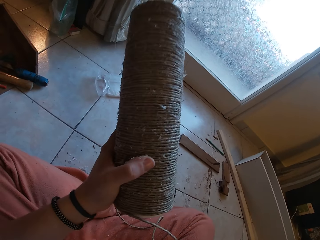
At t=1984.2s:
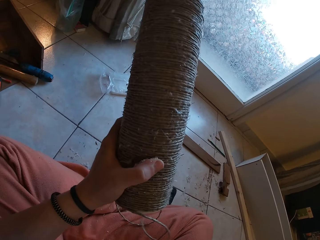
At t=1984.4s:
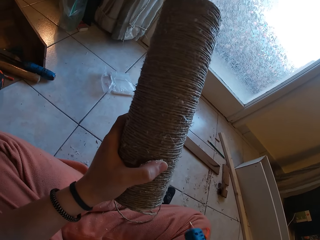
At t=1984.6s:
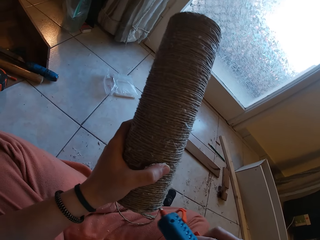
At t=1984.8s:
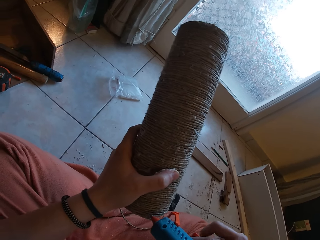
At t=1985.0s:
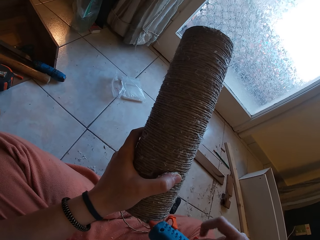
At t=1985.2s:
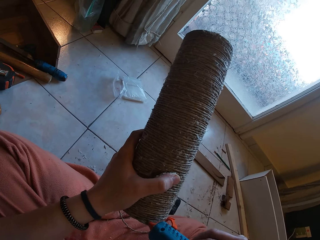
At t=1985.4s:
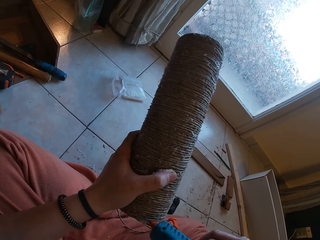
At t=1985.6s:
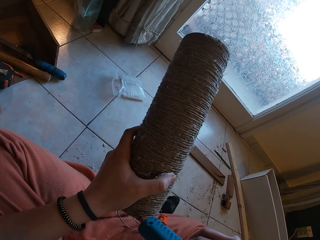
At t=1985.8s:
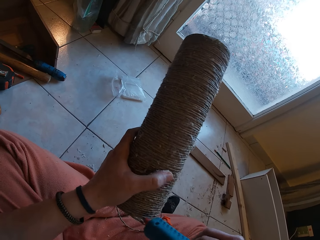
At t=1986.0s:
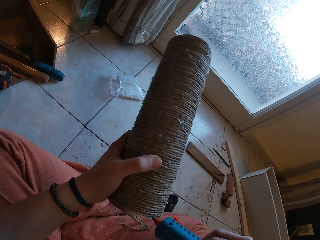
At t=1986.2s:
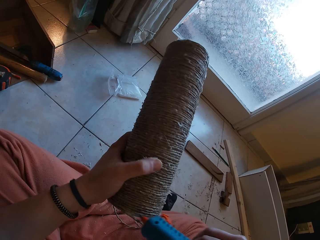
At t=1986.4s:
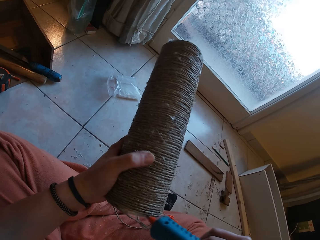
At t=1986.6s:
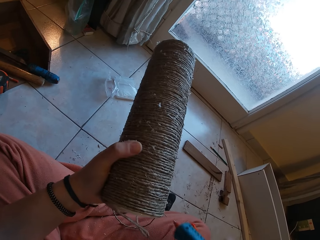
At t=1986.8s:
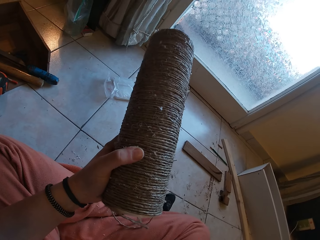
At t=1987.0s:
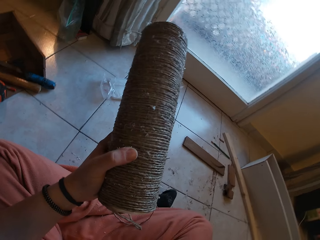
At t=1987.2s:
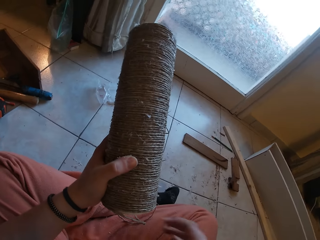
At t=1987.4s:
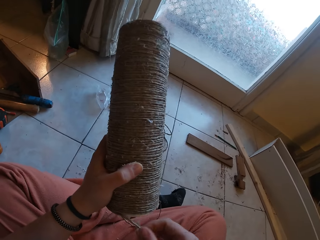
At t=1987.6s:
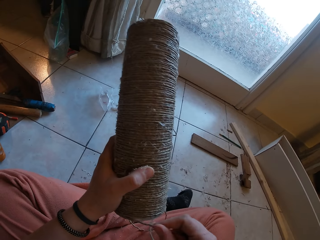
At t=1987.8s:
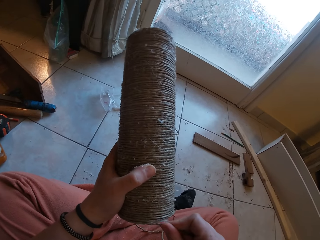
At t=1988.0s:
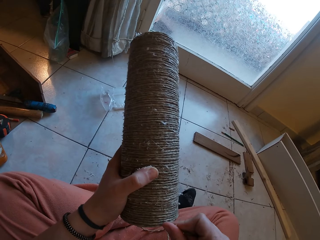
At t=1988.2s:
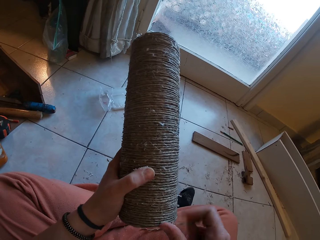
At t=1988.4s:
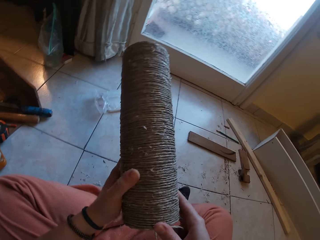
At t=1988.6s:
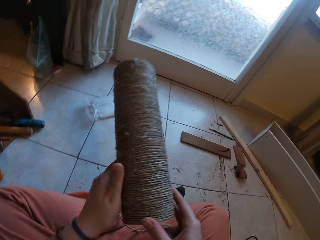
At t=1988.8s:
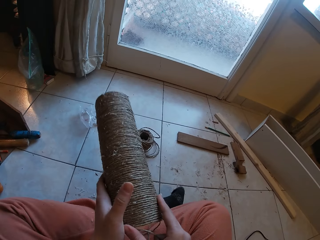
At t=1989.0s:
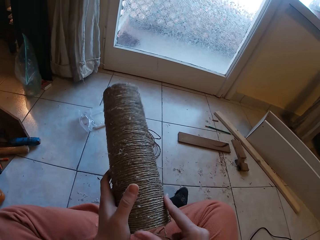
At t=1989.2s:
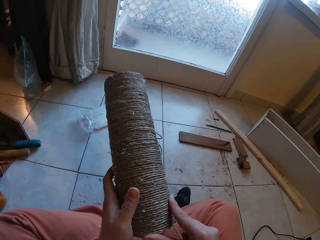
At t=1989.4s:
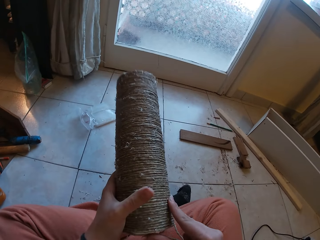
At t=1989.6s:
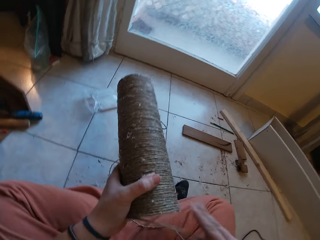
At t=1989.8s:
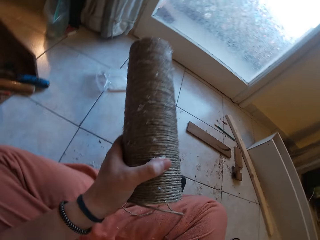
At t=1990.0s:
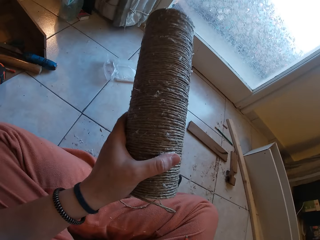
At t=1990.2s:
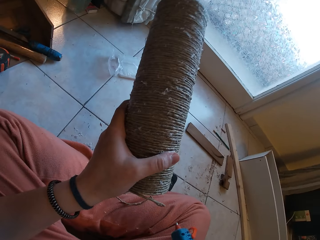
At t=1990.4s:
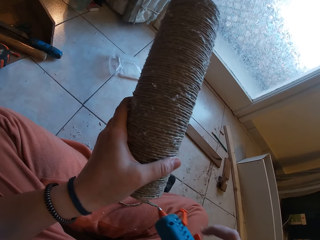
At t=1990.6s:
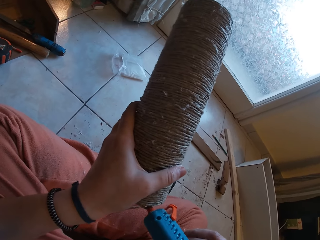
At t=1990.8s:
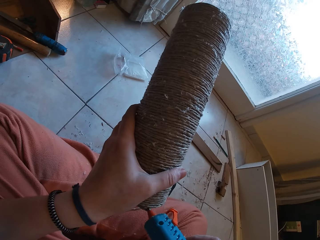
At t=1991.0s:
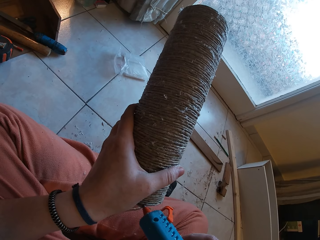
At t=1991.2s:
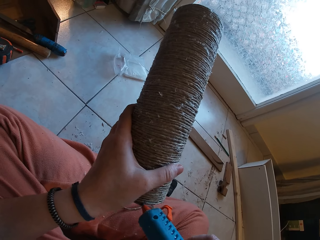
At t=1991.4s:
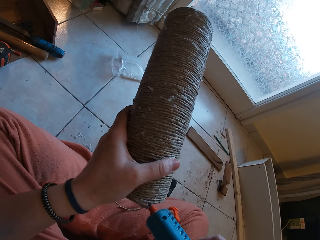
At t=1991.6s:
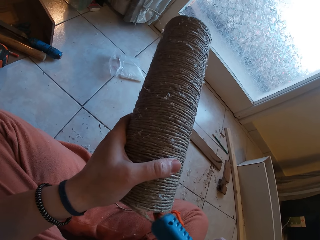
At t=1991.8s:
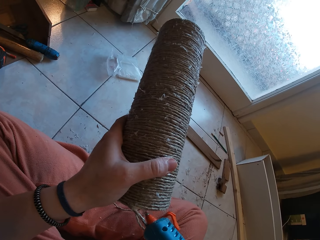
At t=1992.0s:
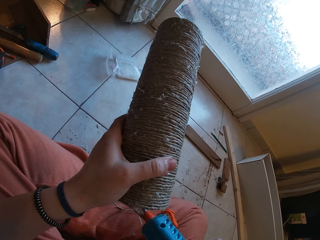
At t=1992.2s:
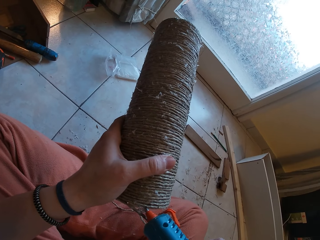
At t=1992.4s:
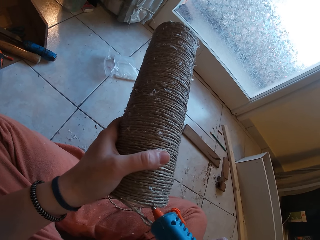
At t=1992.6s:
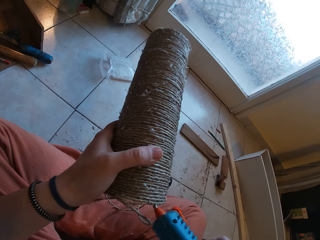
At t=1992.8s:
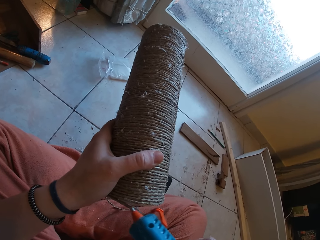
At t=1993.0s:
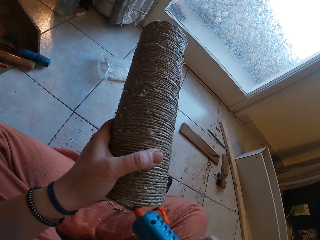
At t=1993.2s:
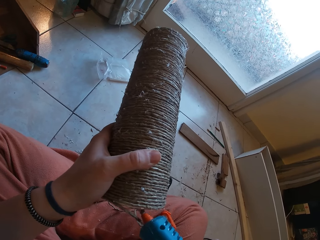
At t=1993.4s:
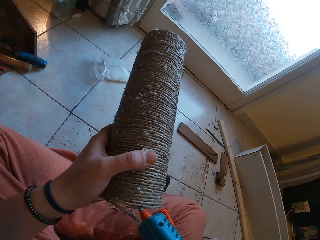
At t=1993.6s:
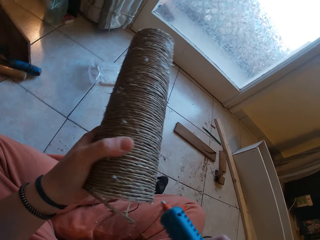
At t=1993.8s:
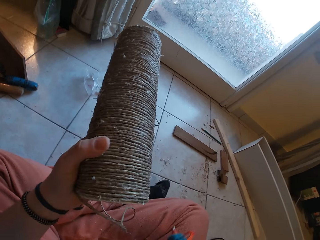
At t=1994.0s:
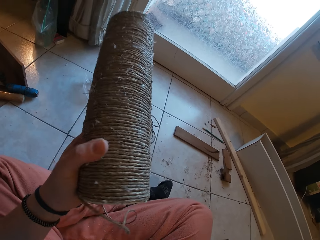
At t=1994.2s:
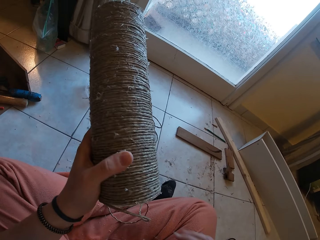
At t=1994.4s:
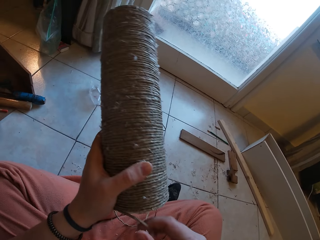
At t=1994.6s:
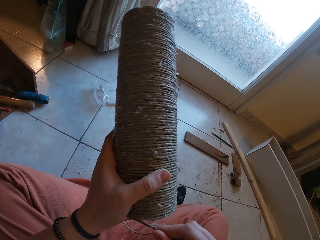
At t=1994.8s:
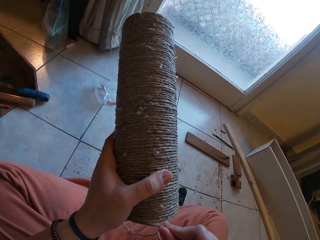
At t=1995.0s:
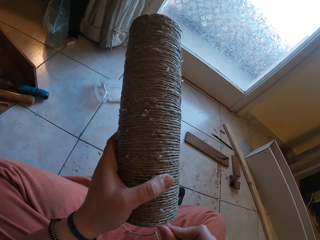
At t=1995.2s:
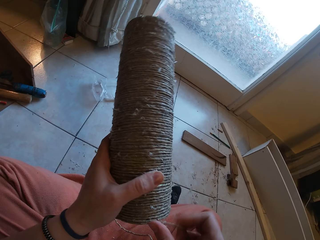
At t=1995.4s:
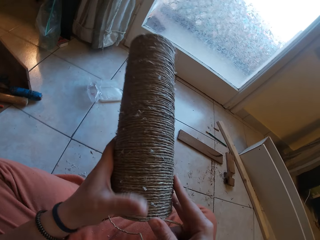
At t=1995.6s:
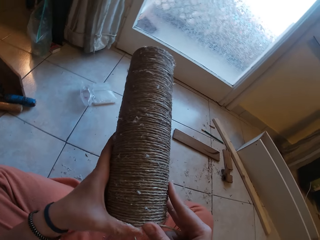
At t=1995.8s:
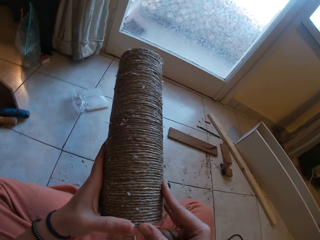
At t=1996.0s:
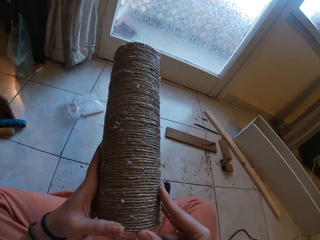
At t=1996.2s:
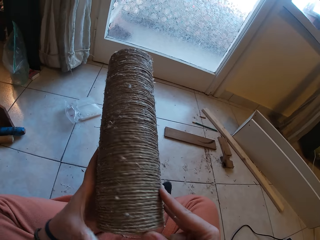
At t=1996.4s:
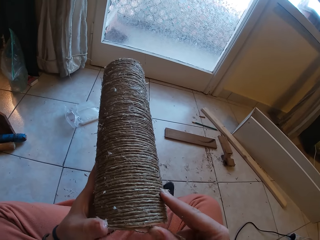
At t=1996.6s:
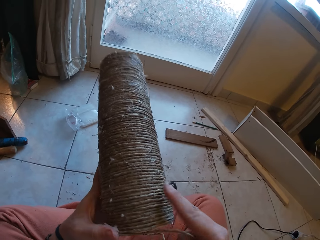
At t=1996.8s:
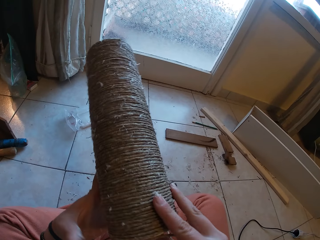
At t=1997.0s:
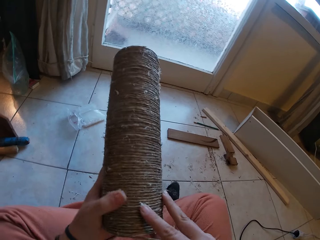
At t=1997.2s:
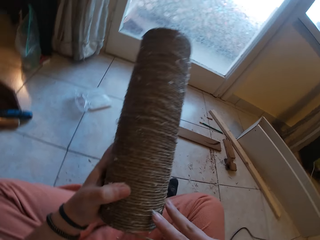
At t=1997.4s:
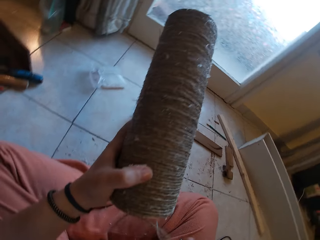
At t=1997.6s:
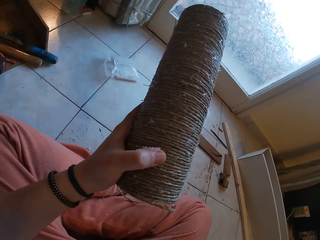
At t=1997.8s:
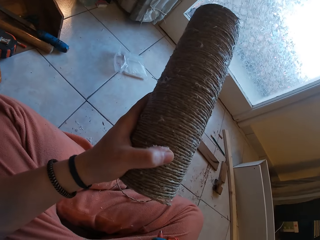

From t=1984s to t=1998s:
The camera wearer applies glue with the glue gun on the plastic with his right hand. He picks up the glue gun. He drops the glue gun with his right hand on the floor. He rolls the hemp rope around the plastic with his right hand. He applies glue with the glue gun on the plastic with his right hand. He picks up the glue gun. He drops the glue gun with his right hand on the floor. He rolls the hemp rope around the plastic with his right hand.

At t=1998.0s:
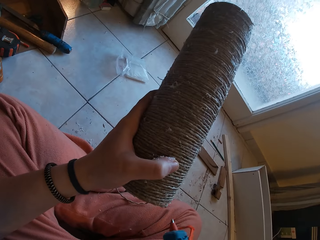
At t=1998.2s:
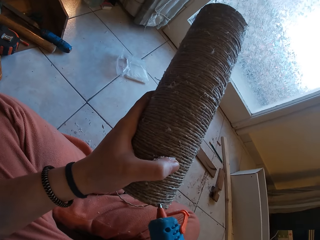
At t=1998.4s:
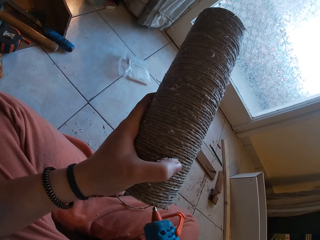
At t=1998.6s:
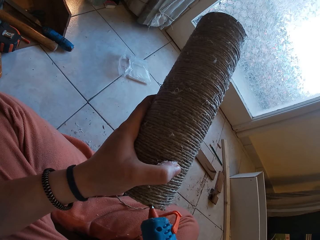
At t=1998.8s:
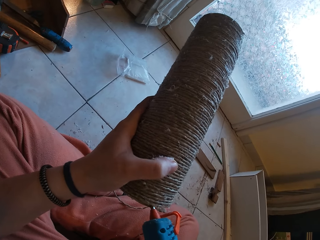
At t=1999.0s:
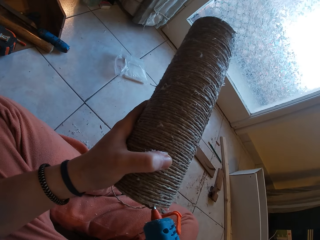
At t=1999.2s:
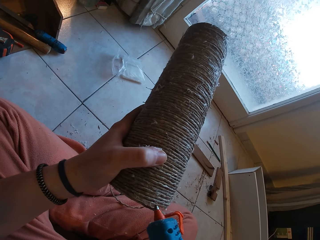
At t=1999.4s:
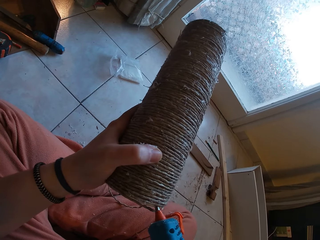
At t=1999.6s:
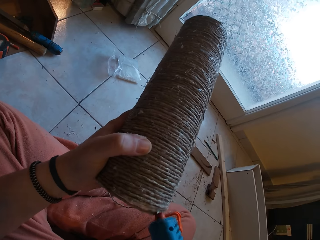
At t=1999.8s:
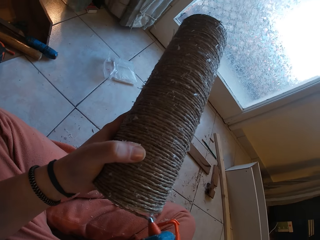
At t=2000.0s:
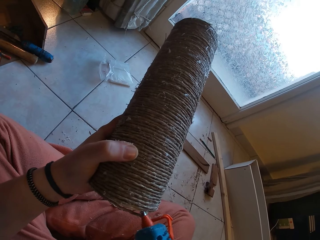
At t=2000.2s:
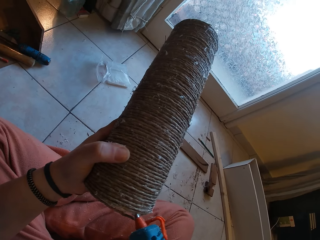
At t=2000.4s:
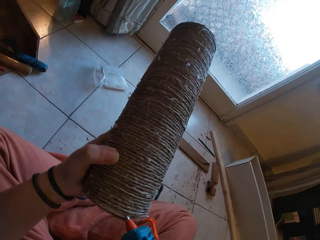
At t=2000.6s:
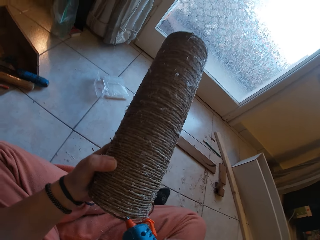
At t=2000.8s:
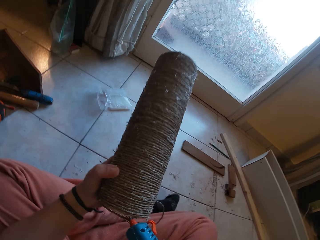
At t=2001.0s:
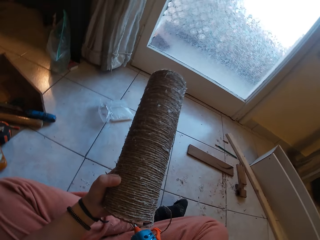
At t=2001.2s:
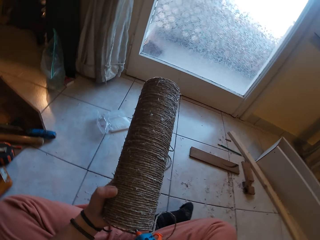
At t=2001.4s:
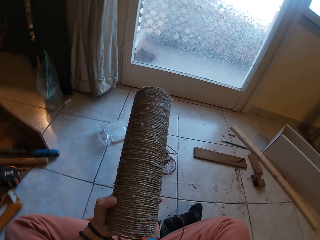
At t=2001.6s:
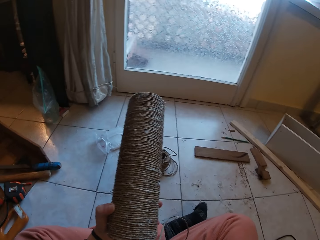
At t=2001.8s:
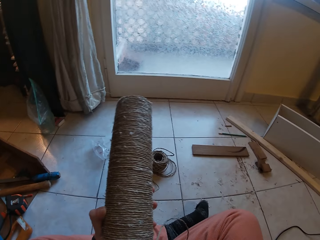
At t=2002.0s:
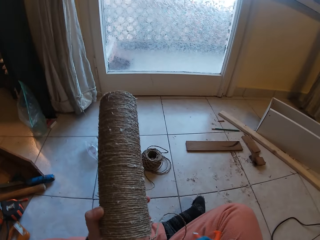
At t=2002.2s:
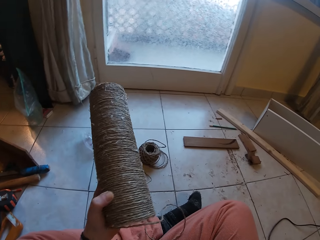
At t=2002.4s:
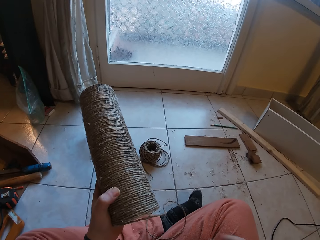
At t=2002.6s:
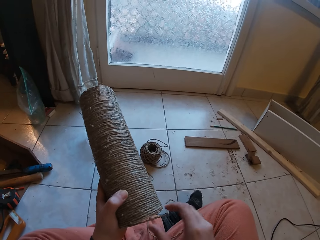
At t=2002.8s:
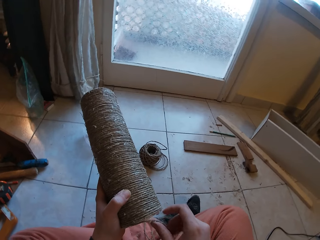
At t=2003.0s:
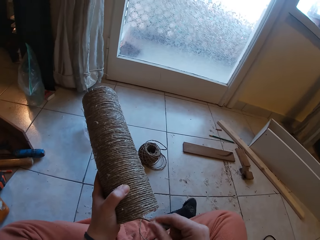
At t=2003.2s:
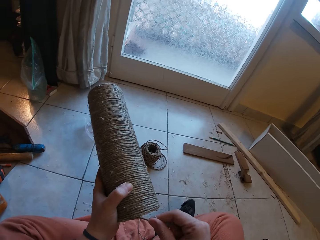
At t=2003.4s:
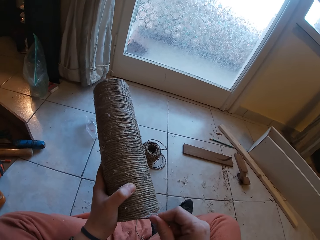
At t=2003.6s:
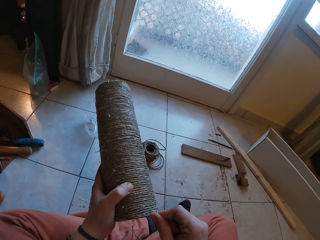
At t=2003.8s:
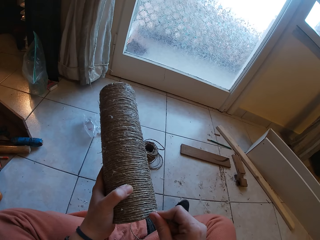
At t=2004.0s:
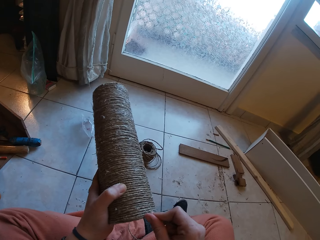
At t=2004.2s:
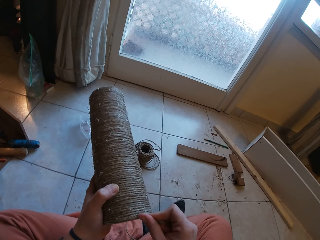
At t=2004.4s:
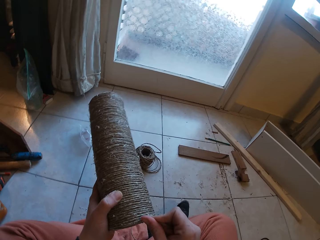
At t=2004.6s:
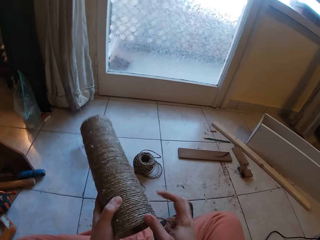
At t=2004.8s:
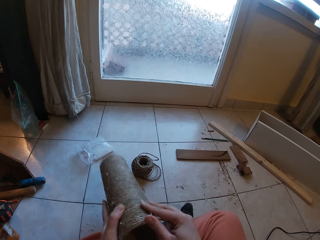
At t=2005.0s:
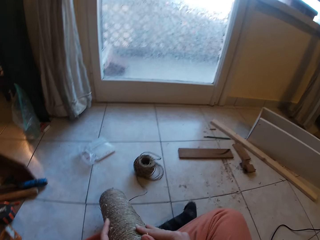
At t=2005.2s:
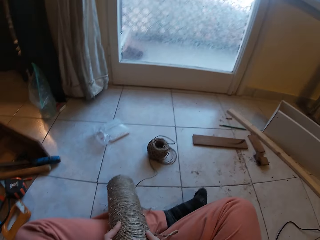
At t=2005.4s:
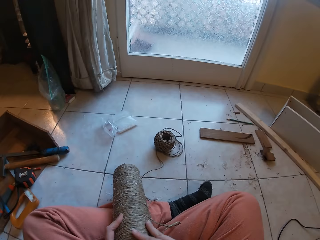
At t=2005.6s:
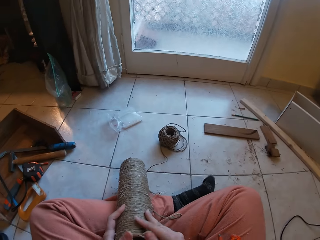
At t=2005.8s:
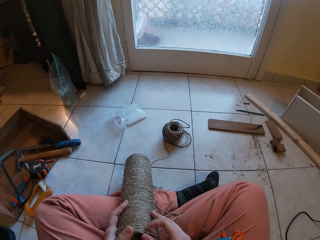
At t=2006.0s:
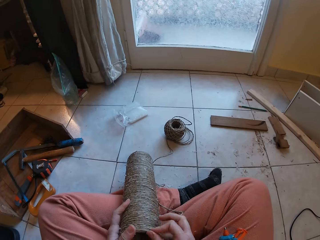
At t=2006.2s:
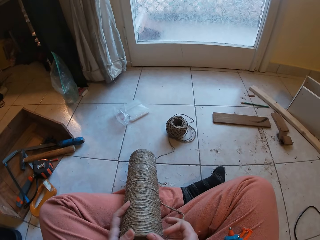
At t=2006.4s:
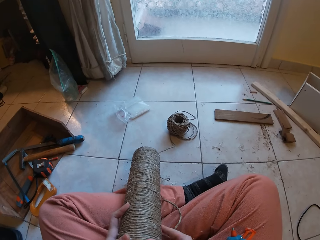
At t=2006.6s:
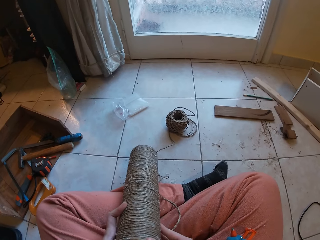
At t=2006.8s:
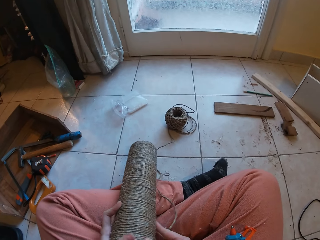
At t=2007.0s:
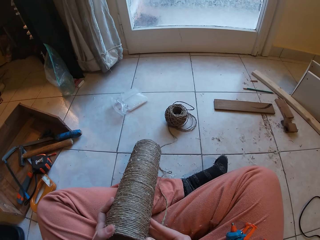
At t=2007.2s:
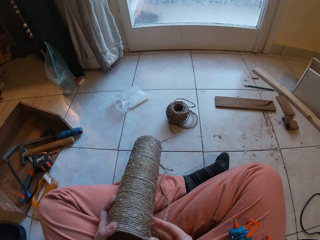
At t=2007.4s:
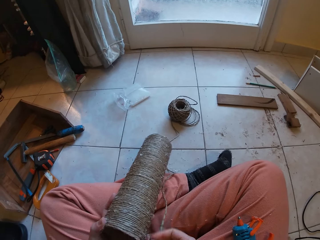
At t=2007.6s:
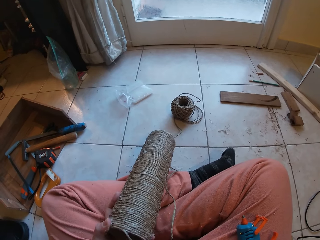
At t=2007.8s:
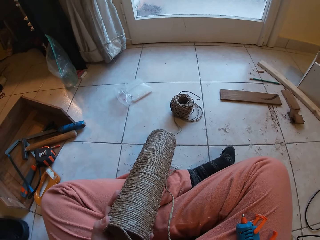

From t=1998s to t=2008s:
The camera wearer picks up a glue gun. He applies glue with the glue gun on the plastic with his right hand. He drops the glue gun with his right hand on the floor. He rolls the hemp rope around the plastic with his right hand.
